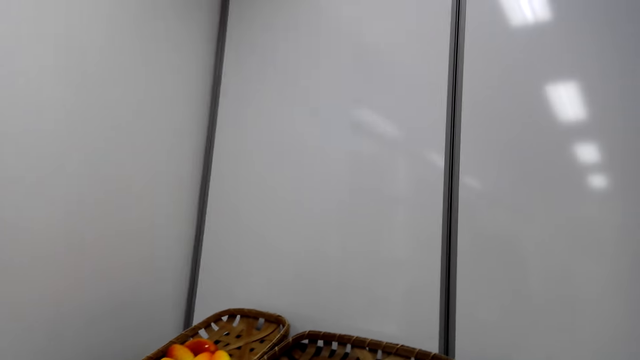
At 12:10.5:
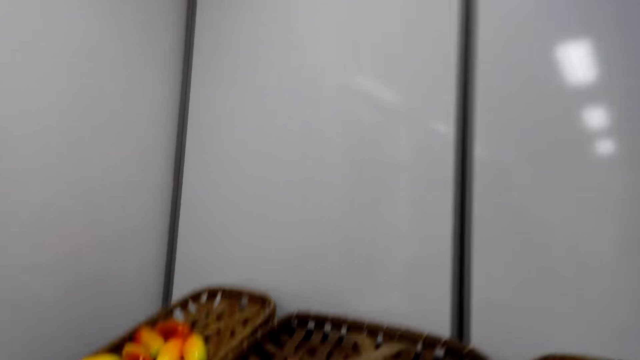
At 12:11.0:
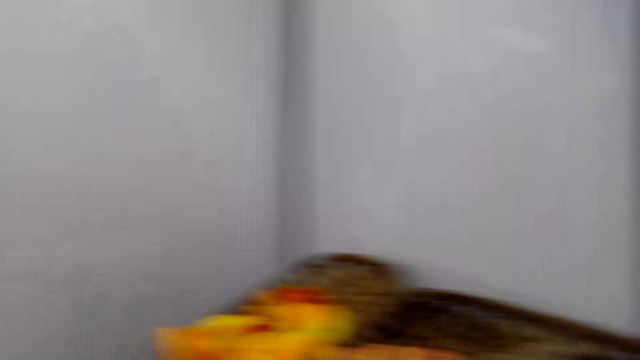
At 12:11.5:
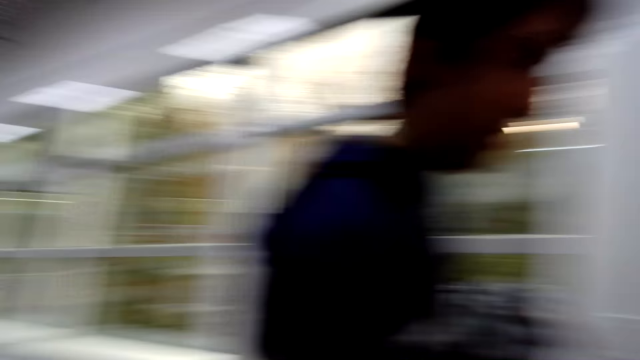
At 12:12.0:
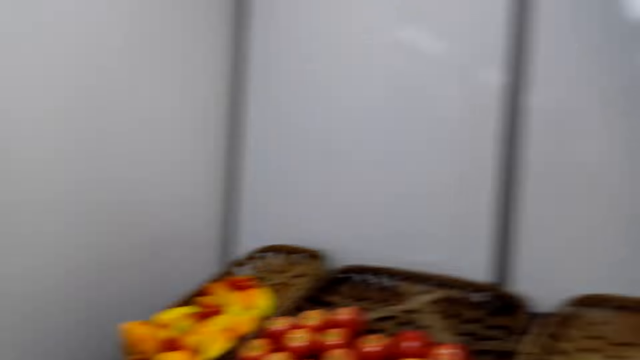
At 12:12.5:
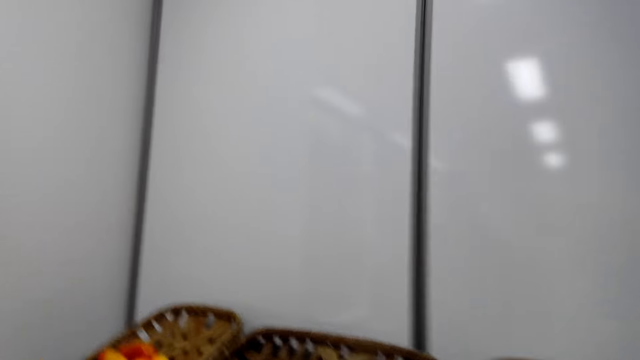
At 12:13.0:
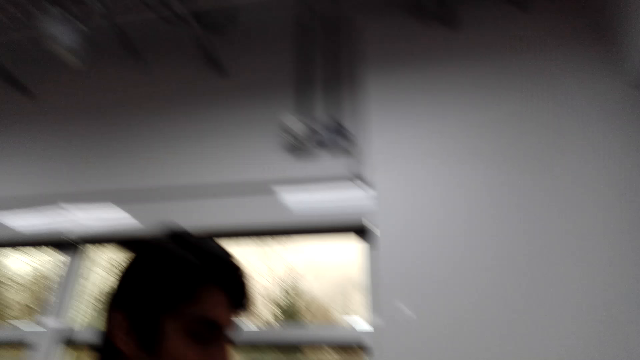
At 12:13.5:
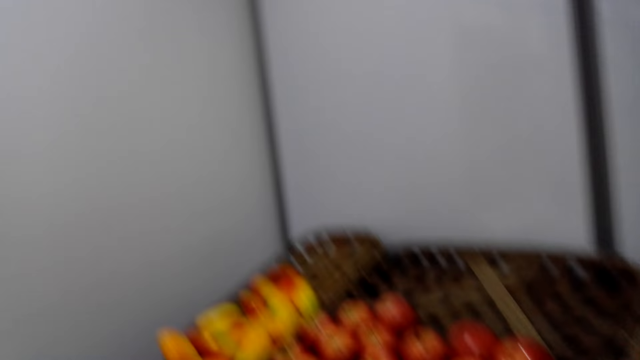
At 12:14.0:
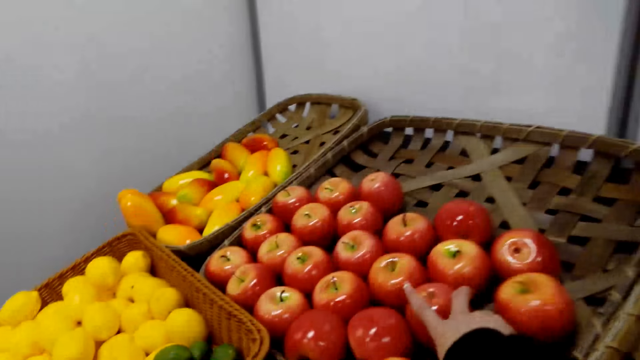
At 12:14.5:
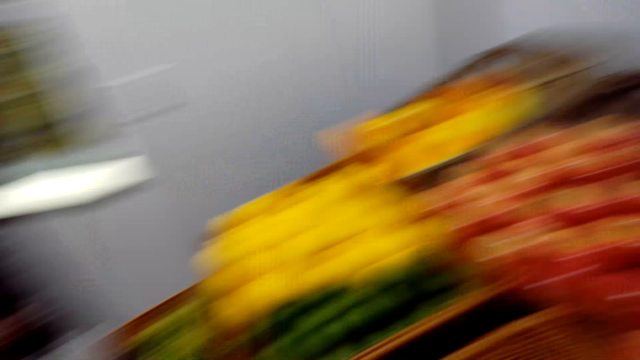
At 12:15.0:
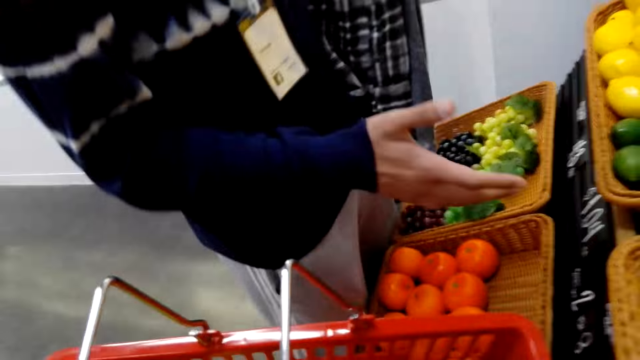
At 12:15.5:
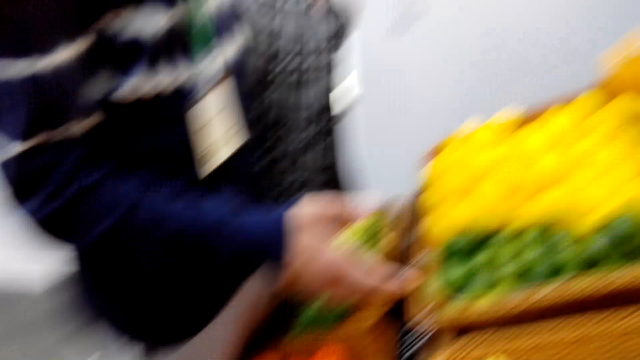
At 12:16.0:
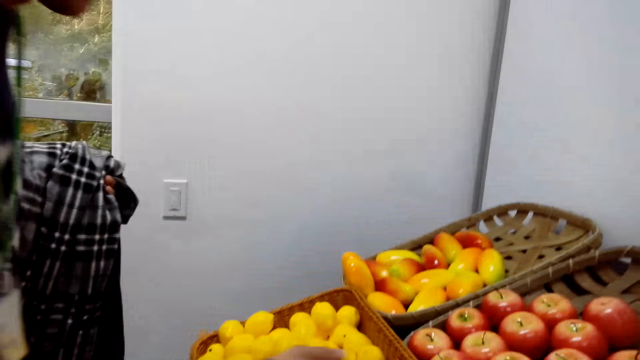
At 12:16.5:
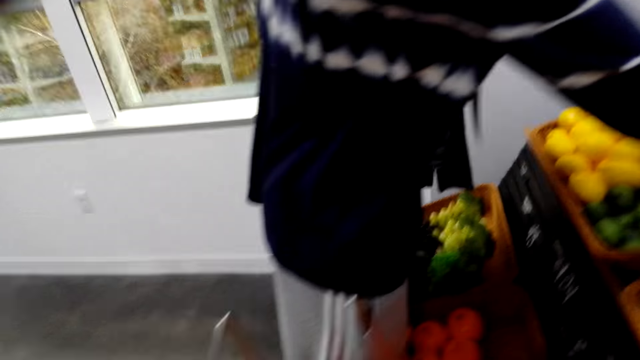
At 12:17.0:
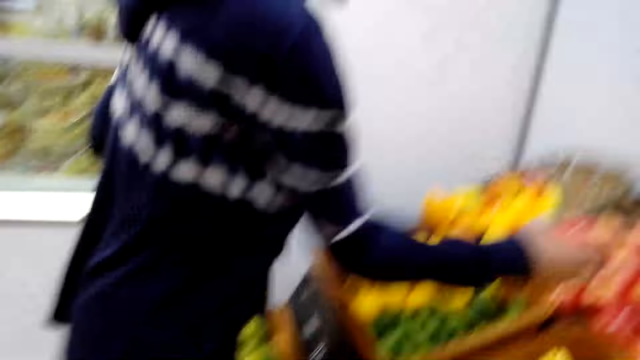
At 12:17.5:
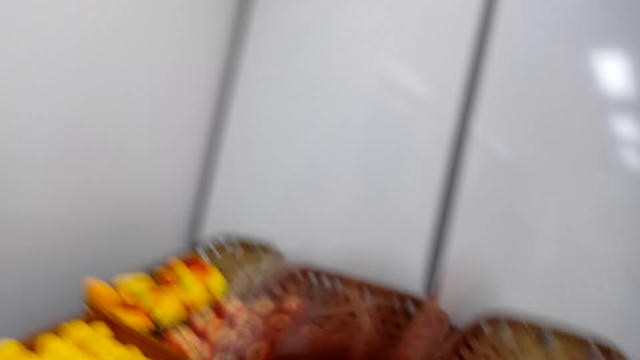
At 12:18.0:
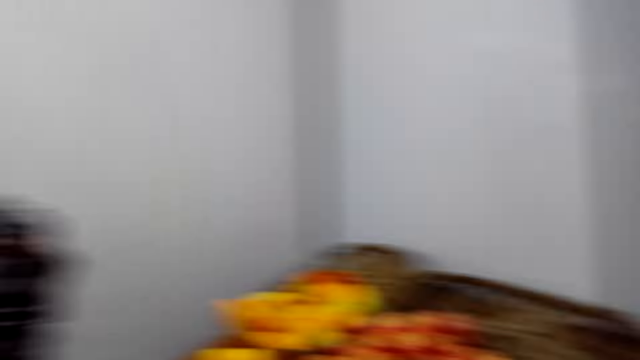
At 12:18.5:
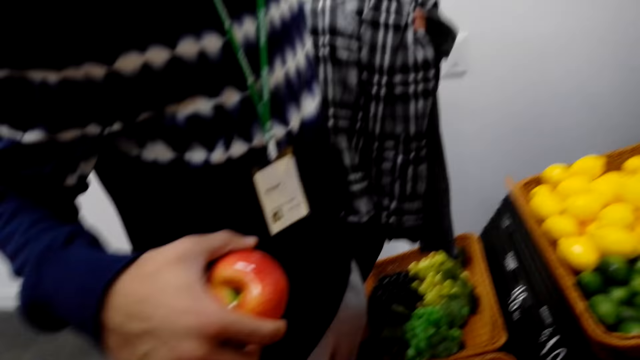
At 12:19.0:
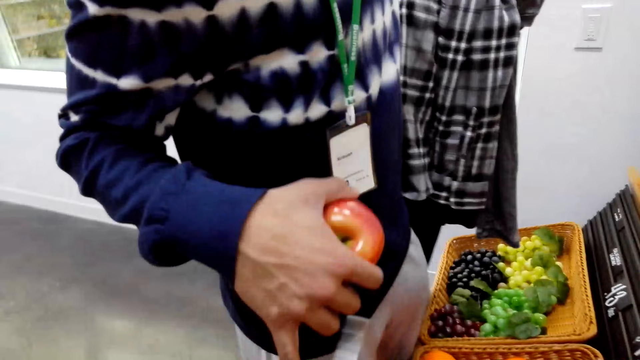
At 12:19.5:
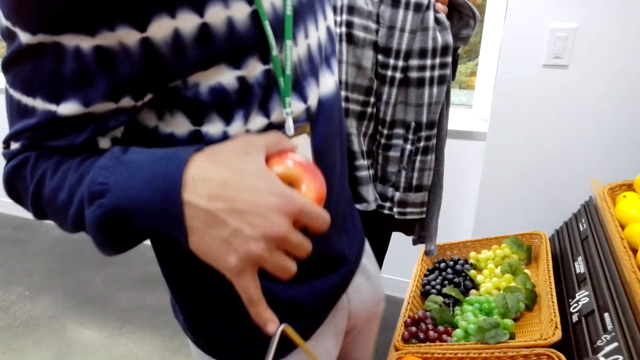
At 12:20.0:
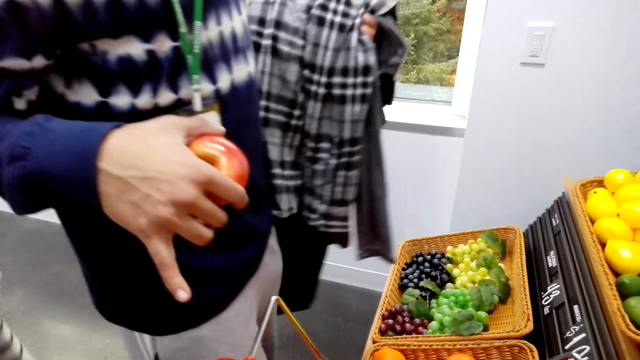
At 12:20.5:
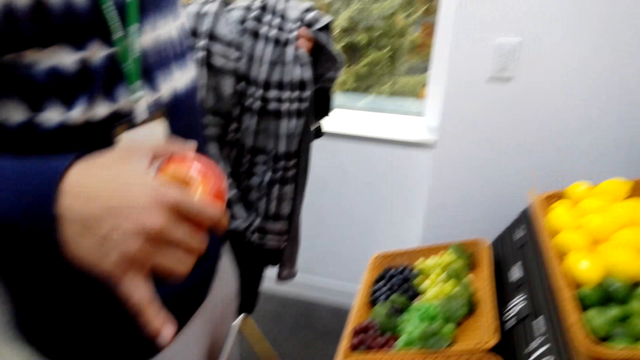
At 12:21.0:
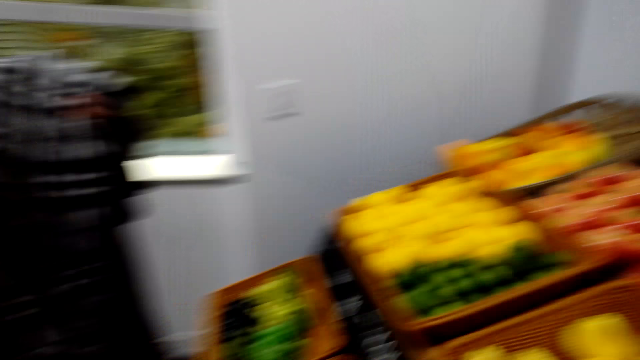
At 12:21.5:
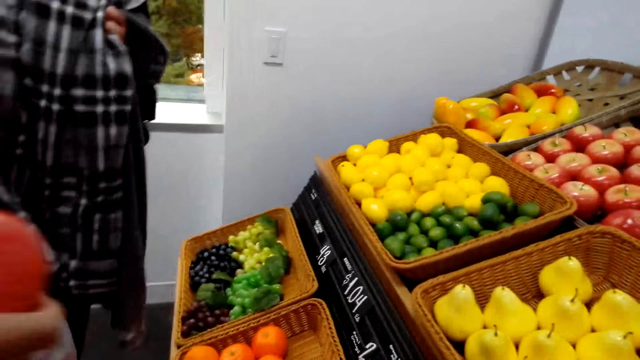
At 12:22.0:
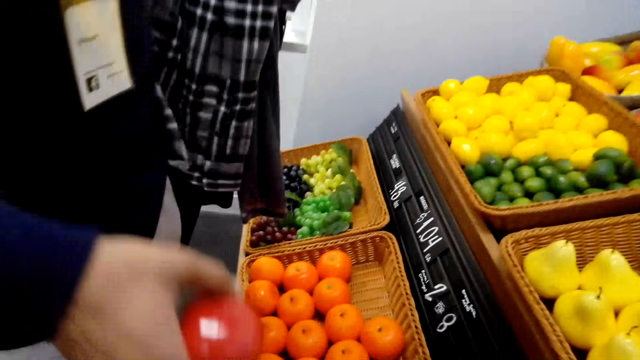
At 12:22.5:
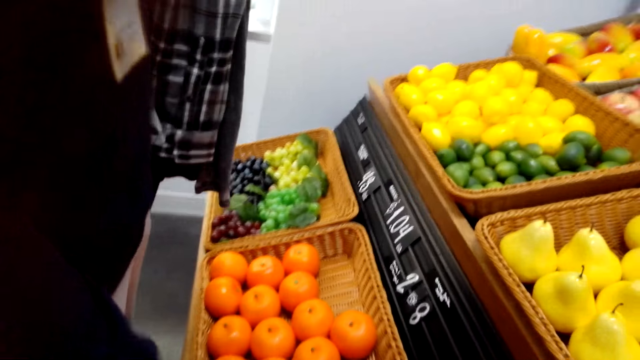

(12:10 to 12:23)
A man holds the fruit.

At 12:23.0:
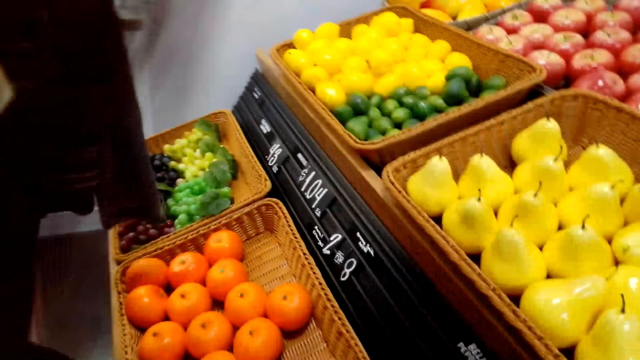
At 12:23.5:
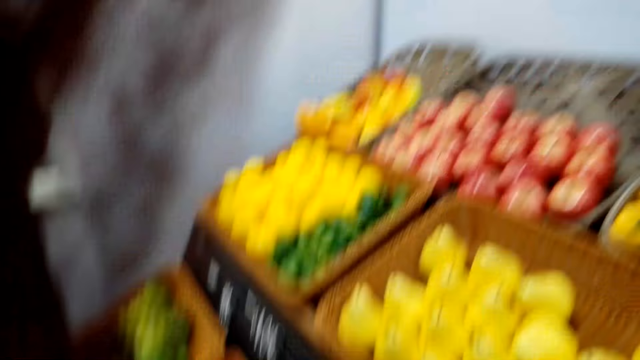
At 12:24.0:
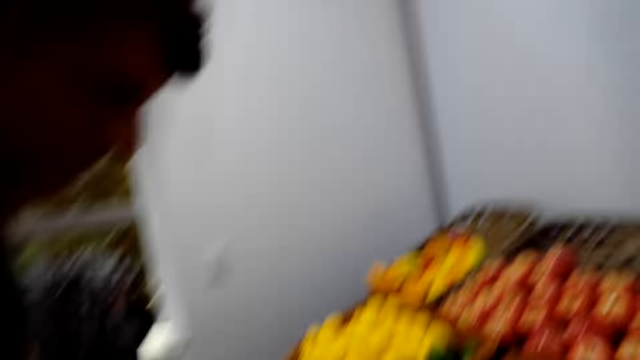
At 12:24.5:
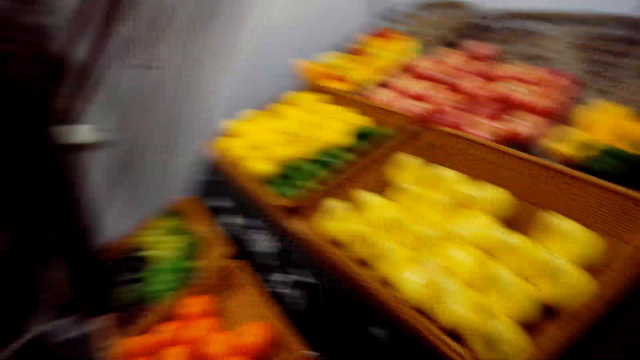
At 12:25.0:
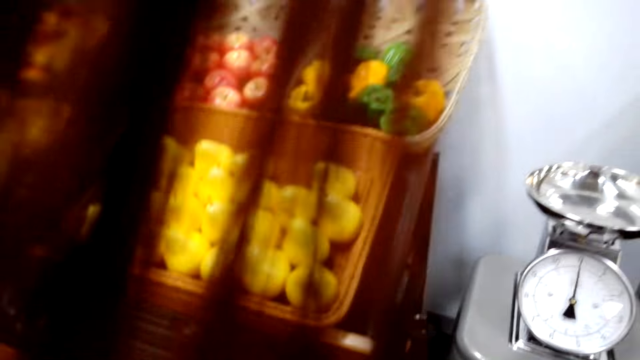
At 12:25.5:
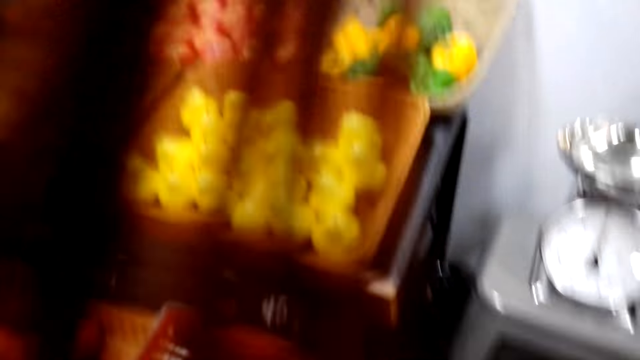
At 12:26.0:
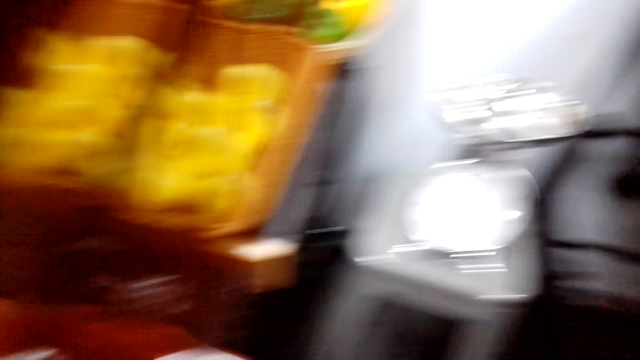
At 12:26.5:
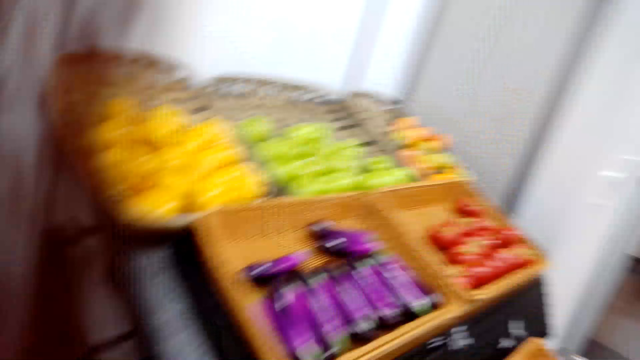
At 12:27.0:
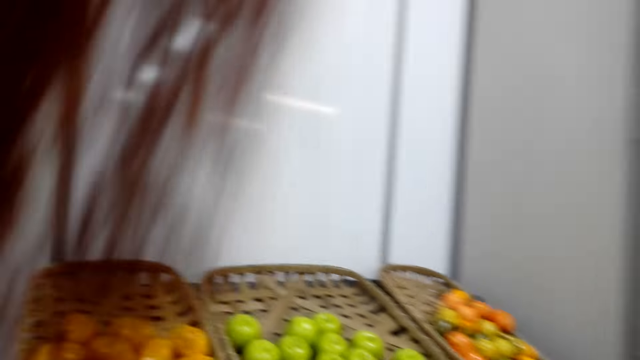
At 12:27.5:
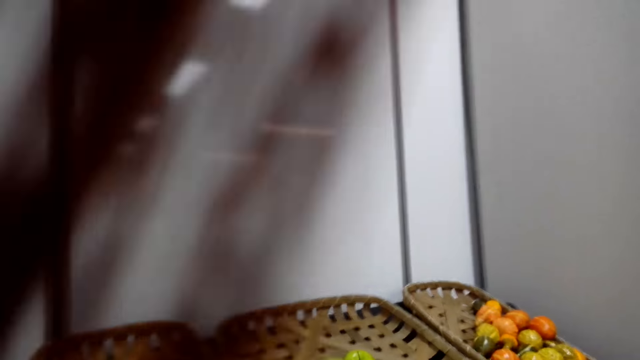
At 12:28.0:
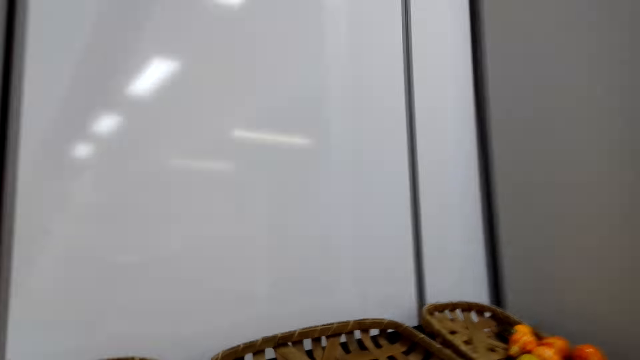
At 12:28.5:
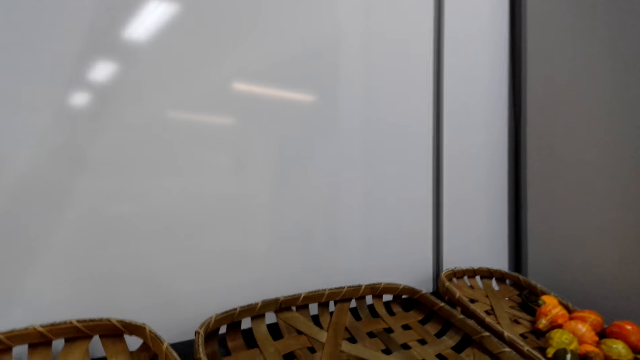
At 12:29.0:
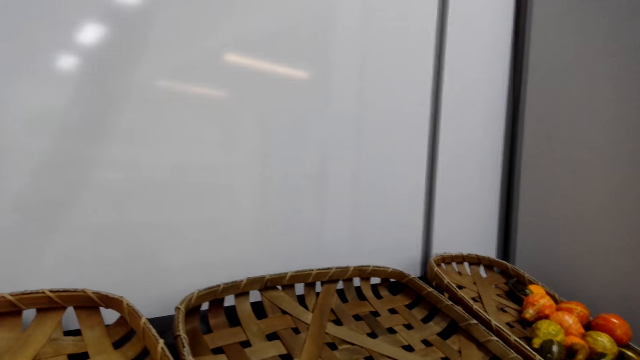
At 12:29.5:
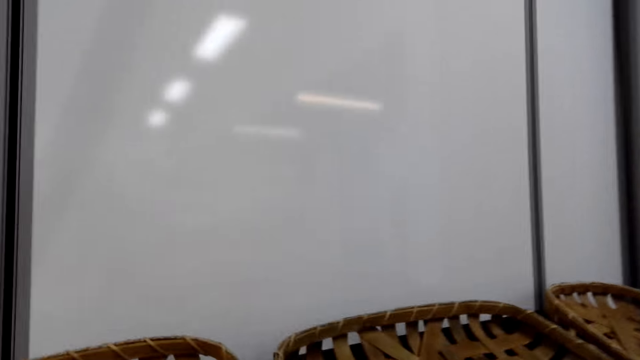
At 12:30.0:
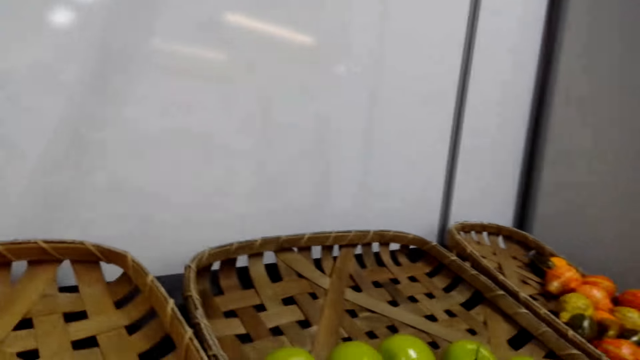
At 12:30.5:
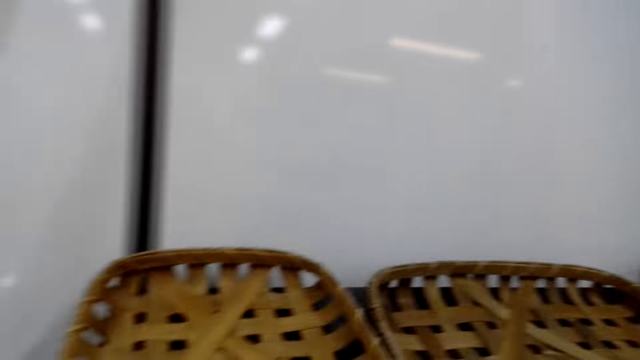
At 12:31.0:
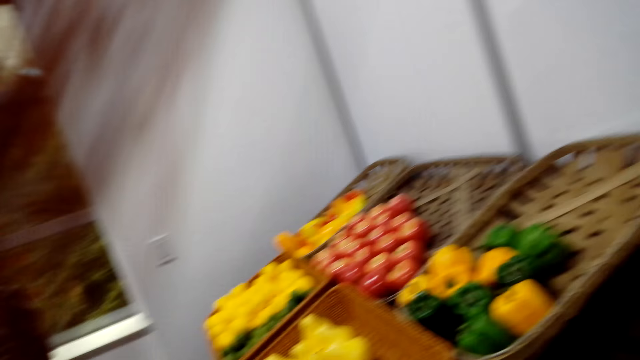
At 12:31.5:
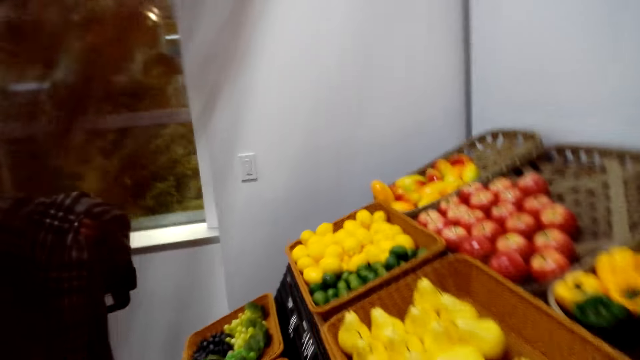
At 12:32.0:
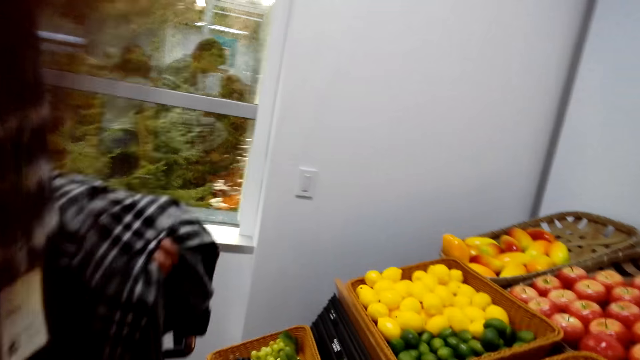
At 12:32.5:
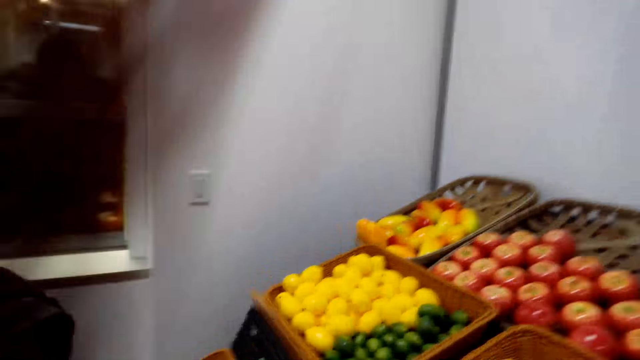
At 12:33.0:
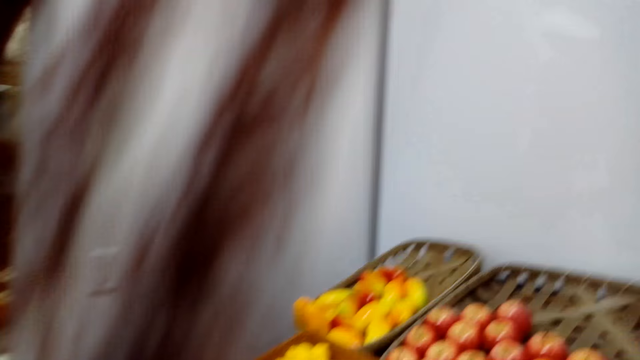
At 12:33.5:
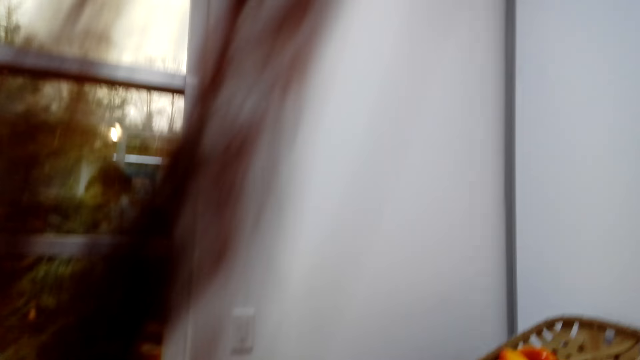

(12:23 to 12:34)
The camera wearer looks around.
